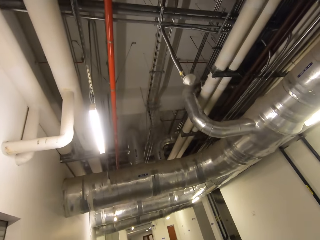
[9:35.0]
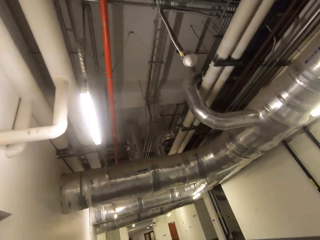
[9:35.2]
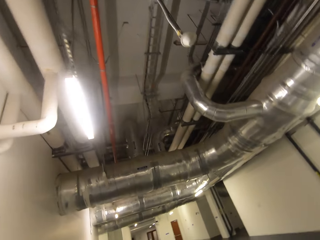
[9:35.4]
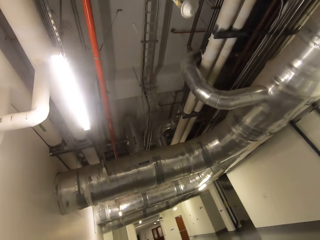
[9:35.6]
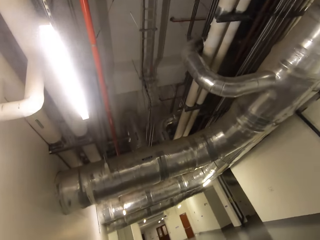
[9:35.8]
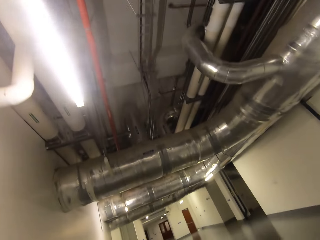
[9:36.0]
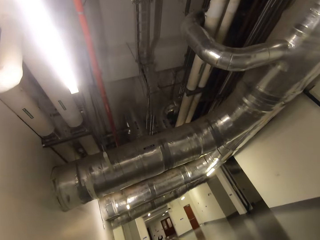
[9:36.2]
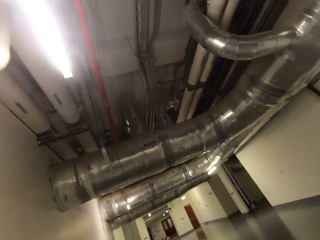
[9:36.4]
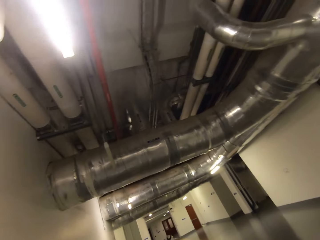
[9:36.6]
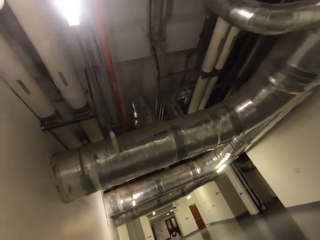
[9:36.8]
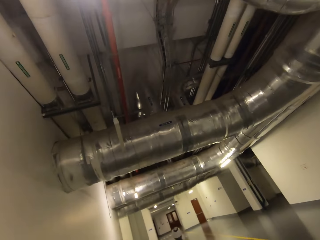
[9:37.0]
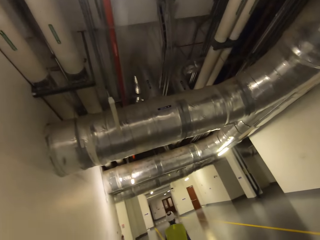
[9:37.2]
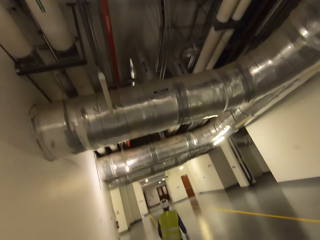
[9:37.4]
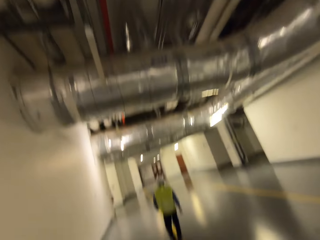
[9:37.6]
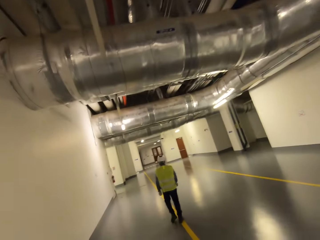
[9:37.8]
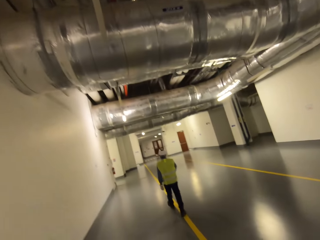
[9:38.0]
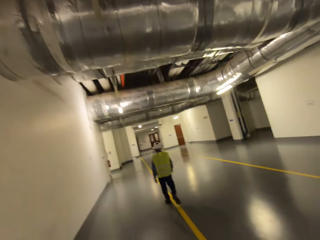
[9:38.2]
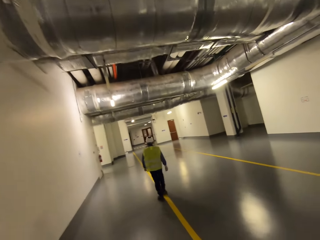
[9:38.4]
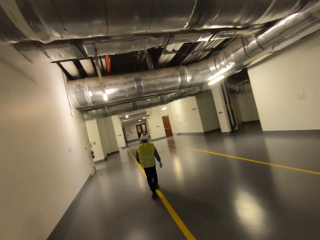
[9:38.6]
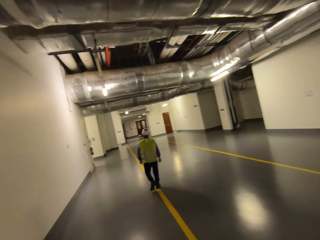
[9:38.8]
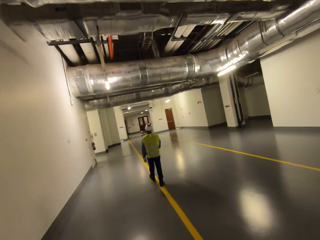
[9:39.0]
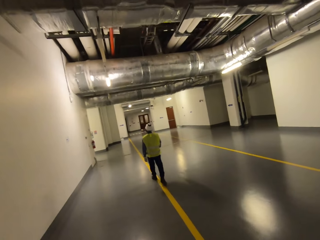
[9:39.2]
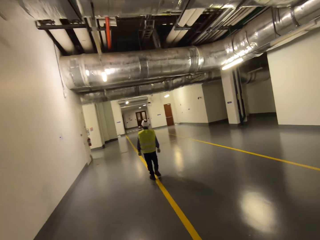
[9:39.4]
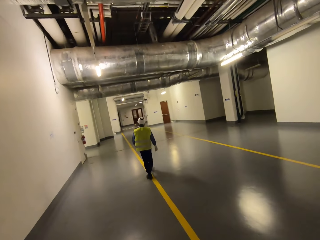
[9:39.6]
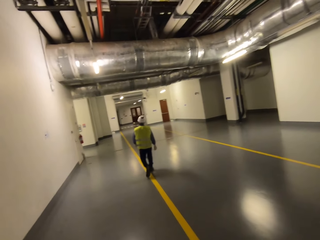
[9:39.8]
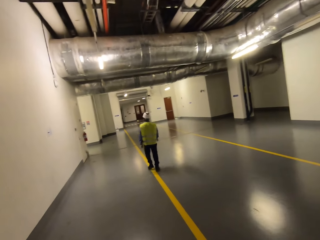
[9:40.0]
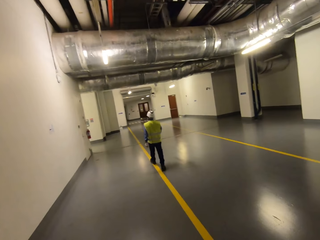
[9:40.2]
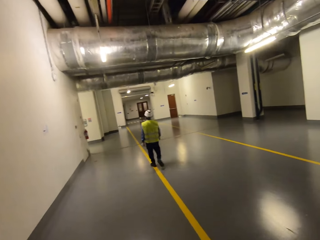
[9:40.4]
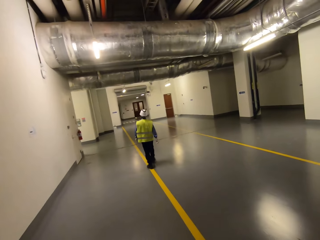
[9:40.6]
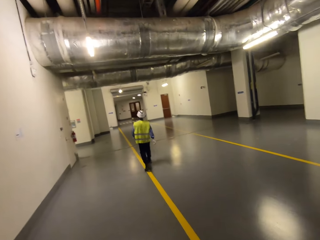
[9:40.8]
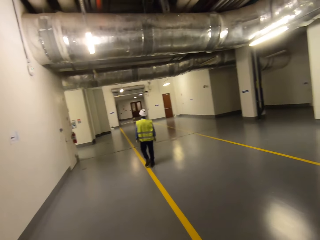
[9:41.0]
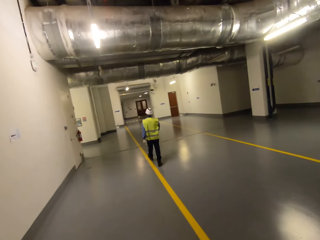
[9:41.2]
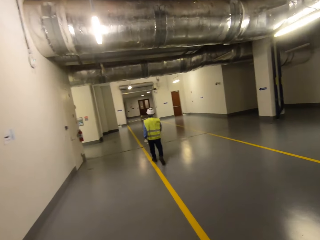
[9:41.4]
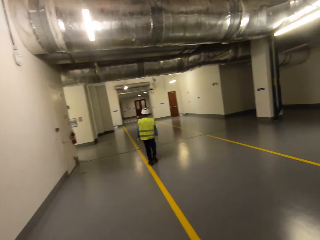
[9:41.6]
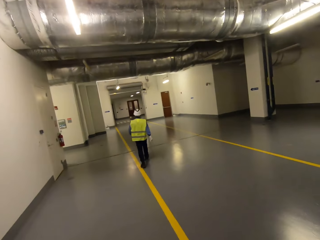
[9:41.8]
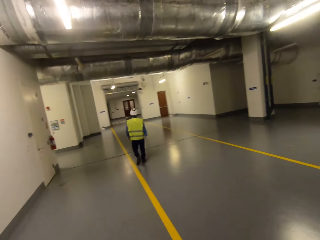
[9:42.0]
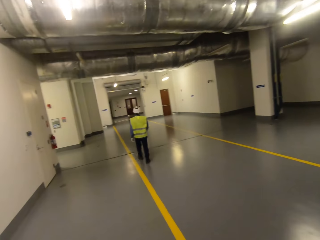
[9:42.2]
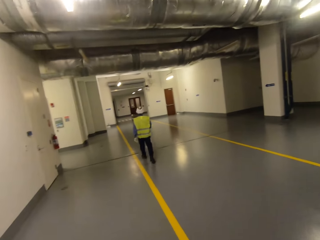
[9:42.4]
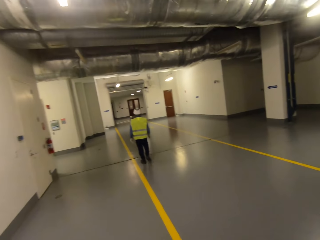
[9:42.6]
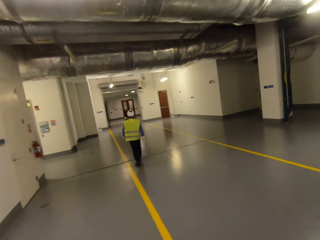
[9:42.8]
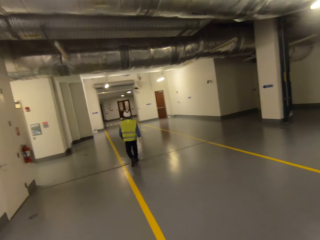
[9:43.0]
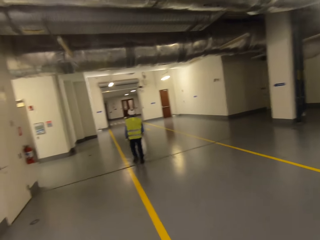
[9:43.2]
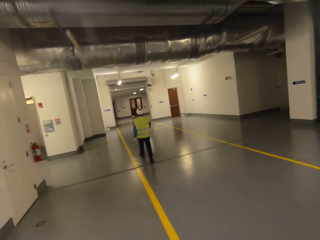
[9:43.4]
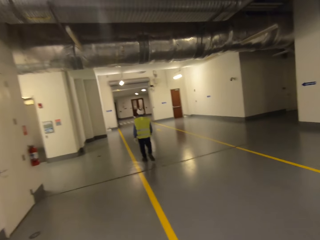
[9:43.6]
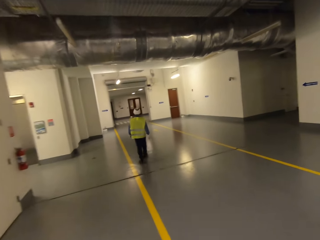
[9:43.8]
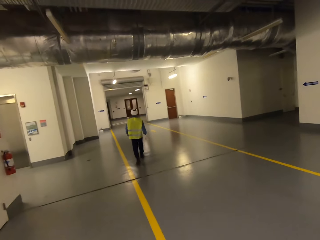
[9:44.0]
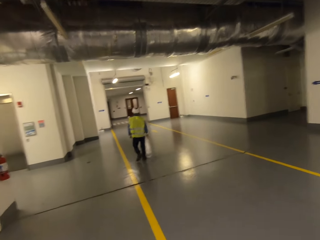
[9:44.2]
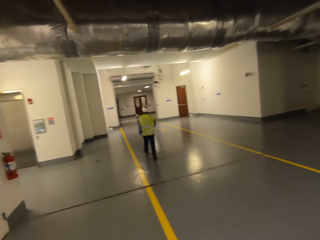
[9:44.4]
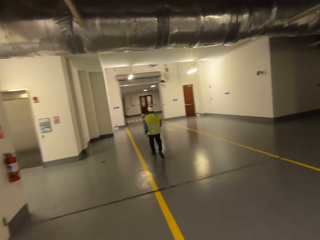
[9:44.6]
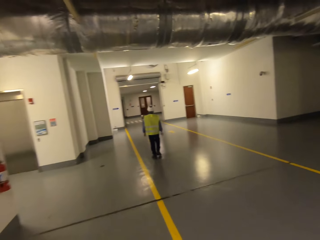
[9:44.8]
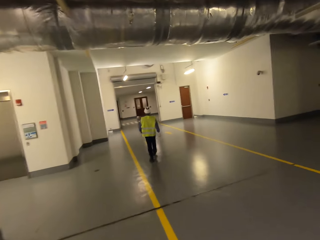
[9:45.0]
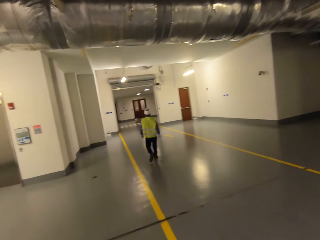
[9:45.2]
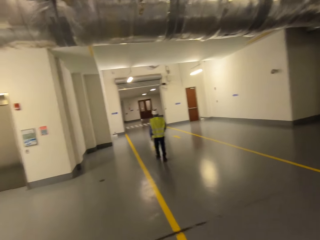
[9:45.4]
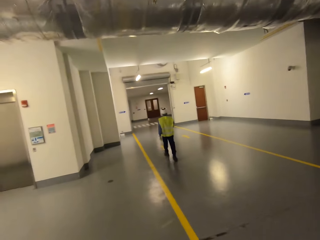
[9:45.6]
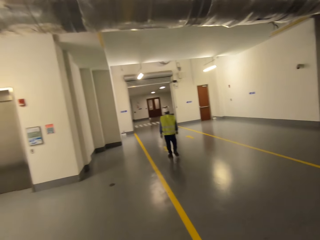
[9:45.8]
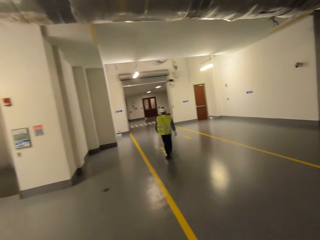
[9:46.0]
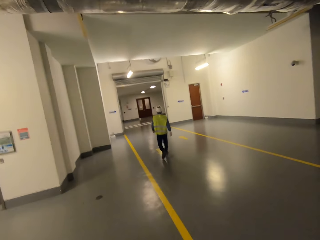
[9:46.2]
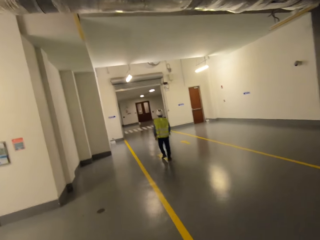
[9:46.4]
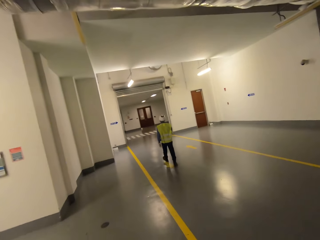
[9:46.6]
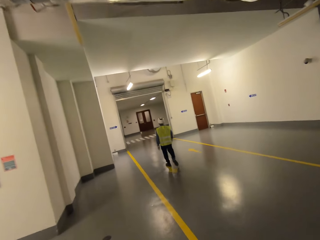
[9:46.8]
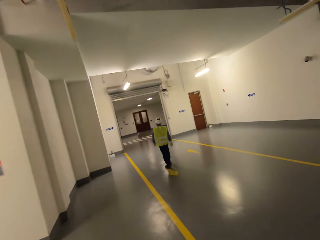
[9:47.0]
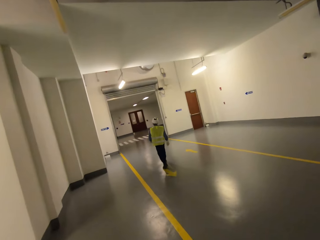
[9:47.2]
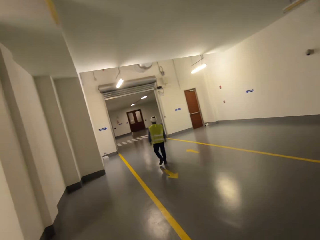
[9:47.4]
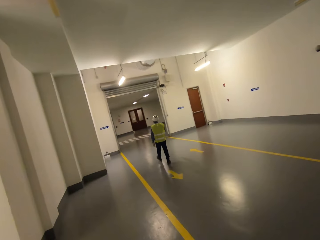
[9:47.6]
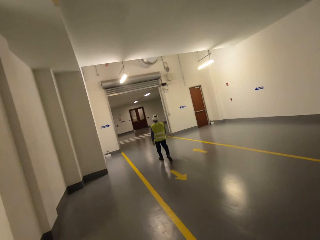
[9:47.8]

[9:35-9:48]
A man walks around the whole way.

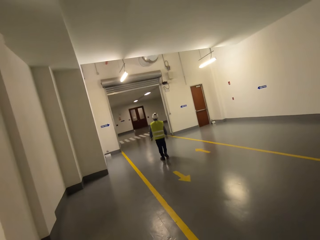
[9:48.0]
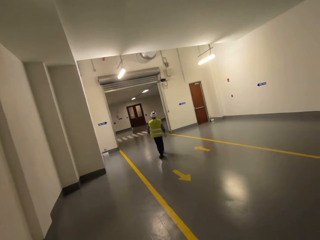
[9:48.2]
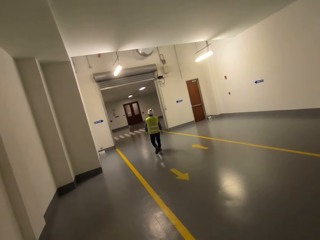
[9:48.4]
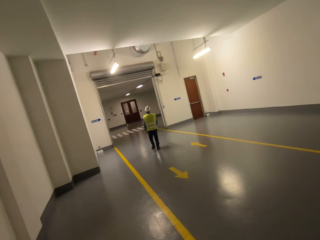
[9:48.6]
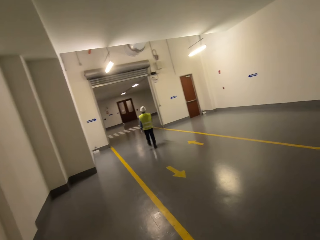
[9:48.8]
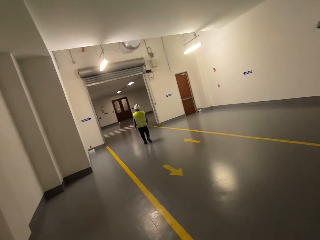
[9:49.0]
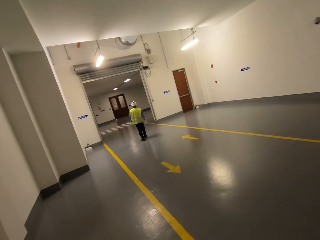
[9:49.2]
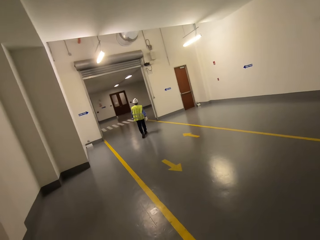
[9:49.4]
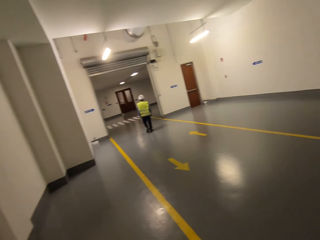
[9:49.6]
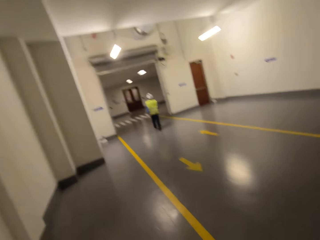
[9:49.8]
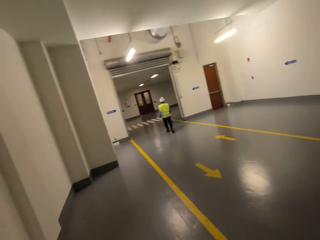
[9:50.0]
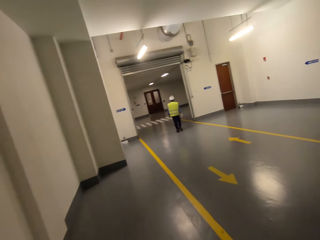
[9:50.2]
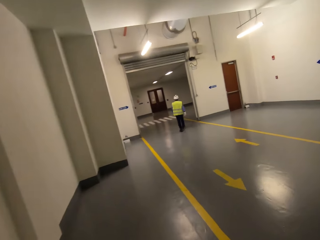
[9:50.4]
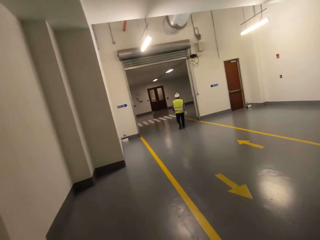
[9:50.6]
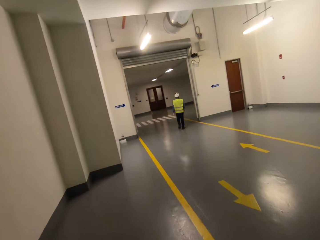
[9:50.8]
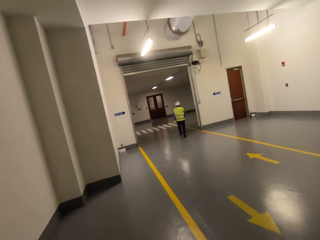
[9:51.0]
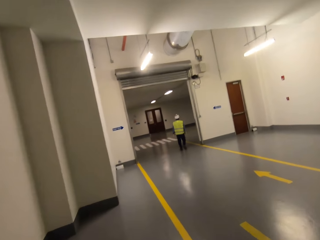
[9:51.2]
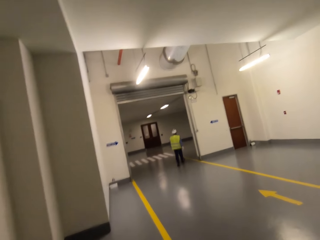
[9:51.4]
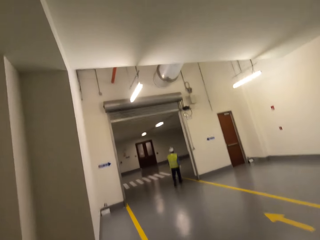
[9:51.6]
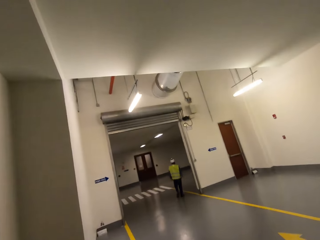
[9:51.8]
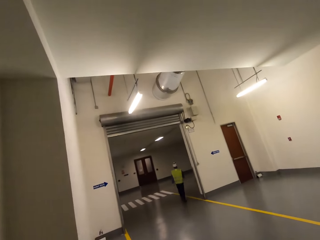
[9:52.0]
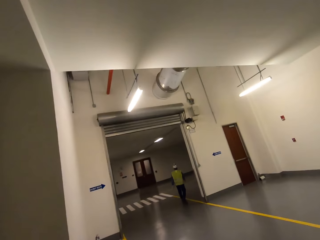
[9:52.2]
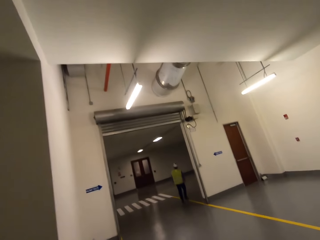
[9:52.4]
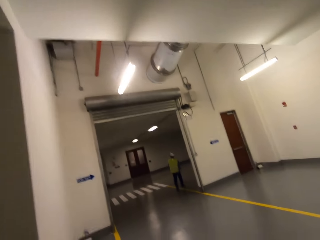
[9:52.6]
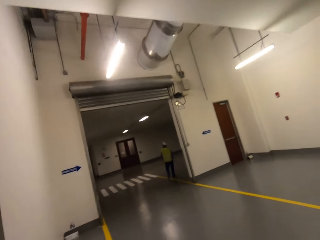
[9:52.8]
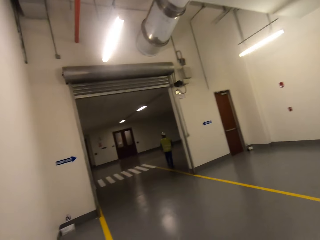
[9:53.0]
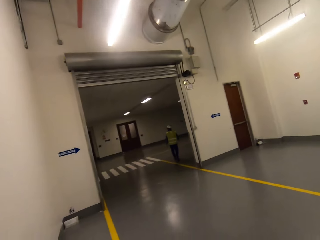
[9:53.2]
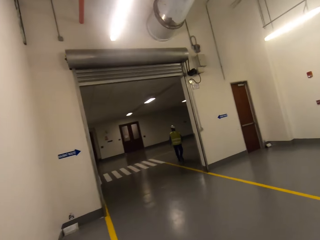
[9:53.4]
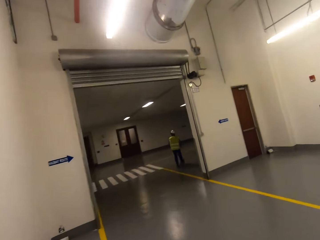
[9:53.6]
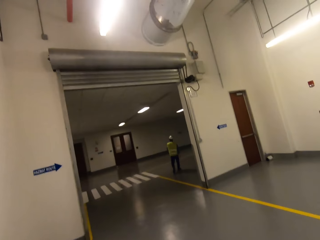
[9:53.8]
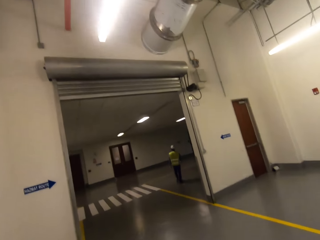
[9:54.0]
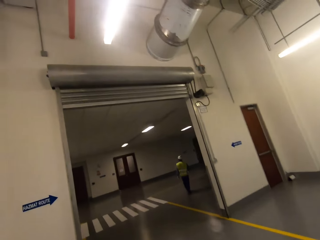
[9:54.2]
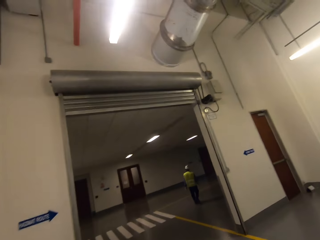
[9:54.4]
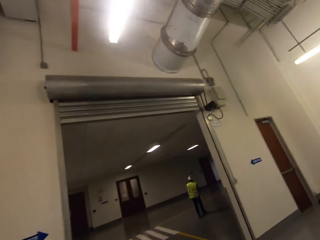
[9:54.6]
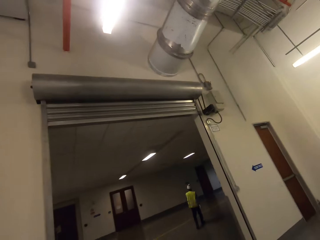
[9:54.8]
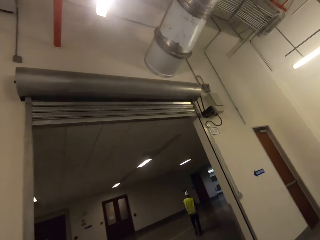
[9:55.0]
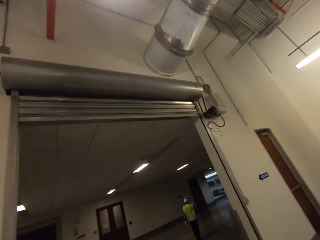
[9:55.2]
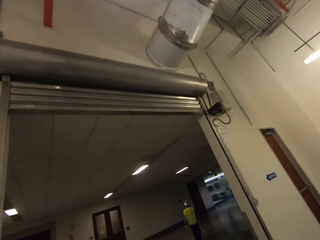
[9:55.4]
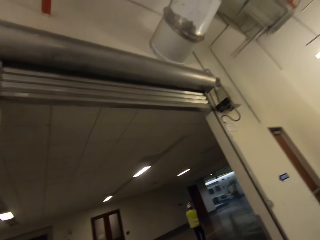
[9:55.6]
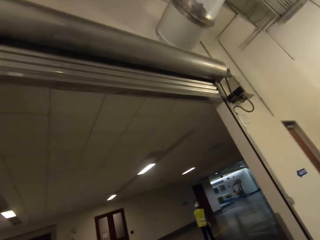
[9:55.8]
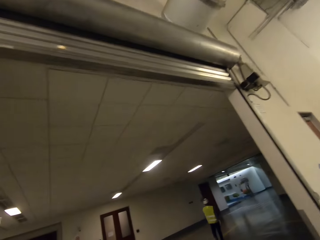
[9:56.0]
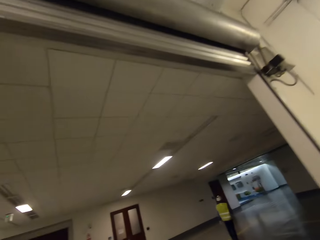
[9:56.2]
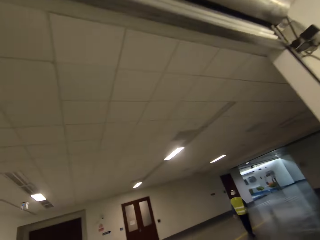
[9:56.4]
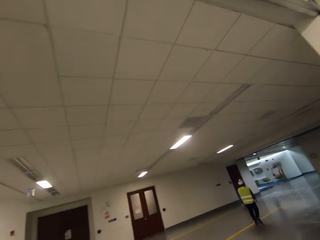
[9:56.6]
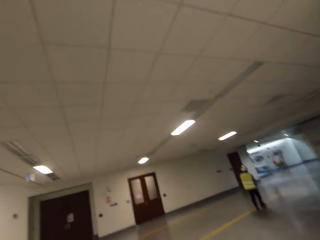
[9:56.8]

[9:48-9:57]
The camera wearer walks around the whole way.
